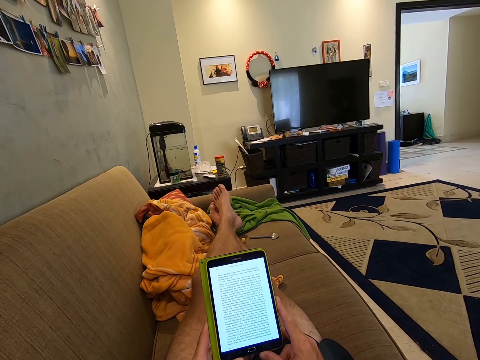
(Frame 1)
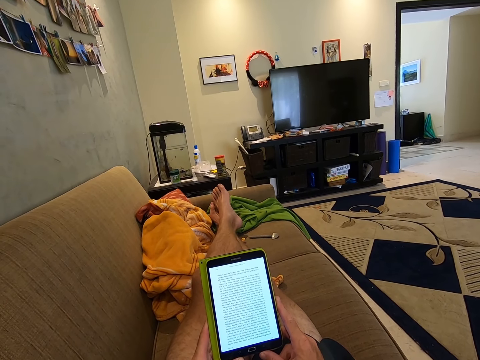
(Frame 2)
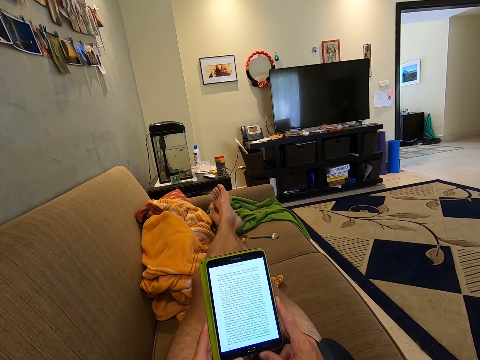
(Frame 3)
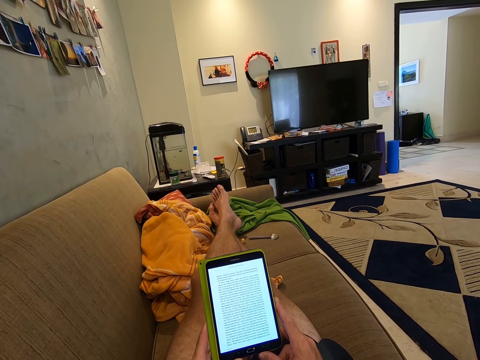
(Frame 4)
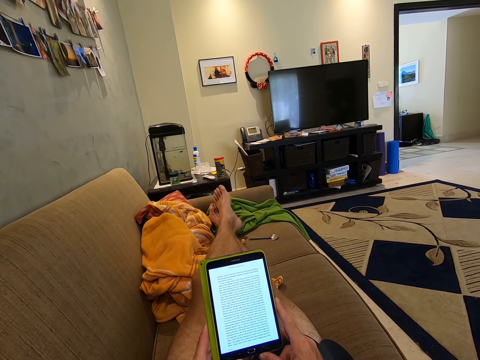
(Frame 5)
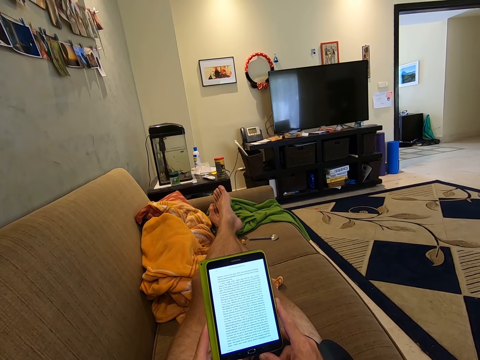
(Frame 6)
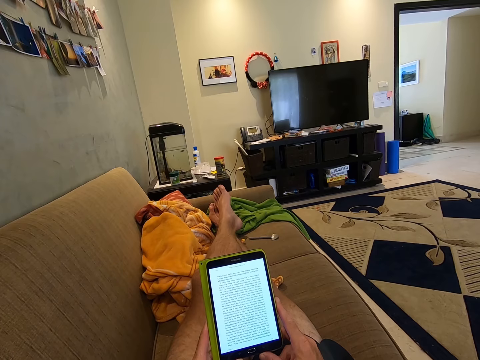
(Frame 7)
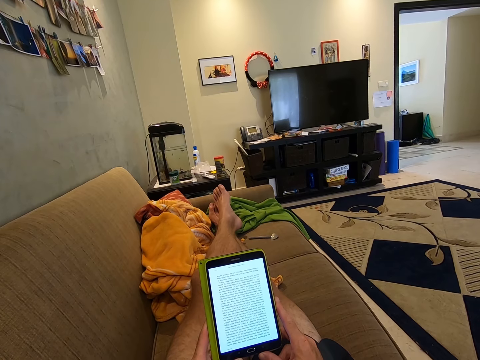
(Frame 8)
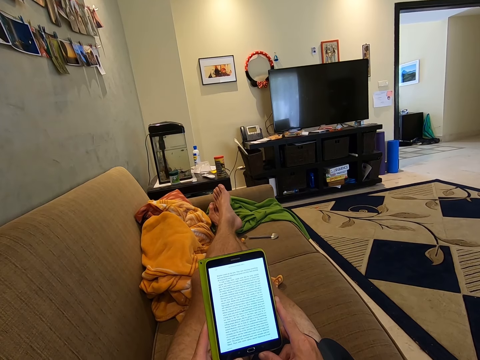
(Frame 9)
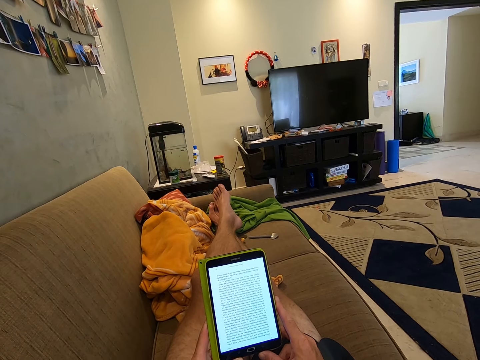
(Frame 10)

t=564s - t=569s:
A woman talks to the camera wearer.

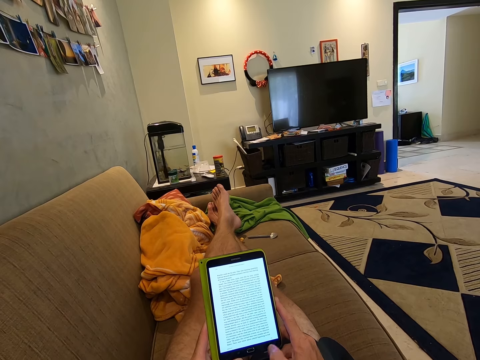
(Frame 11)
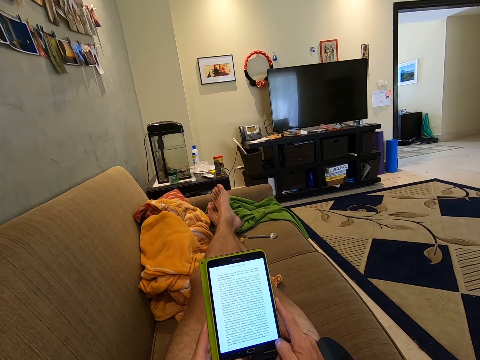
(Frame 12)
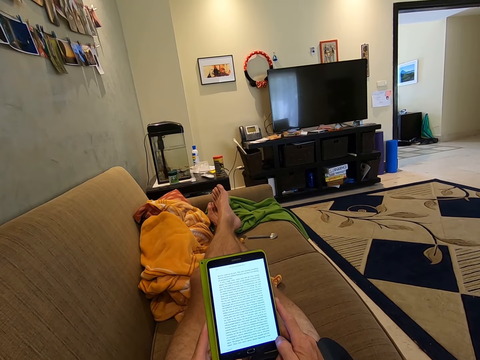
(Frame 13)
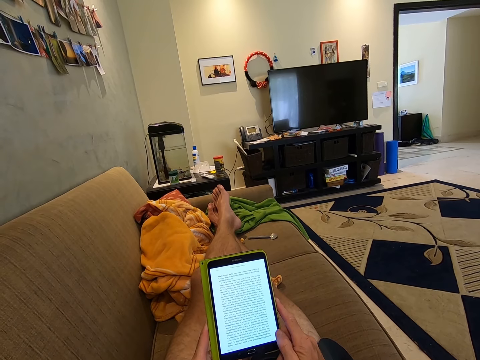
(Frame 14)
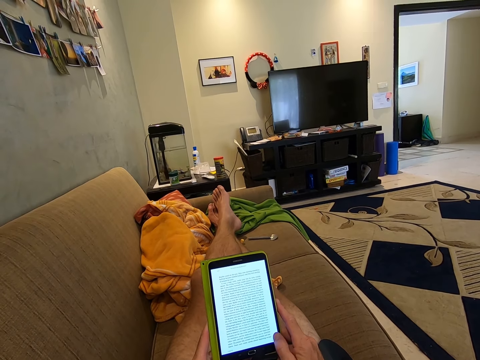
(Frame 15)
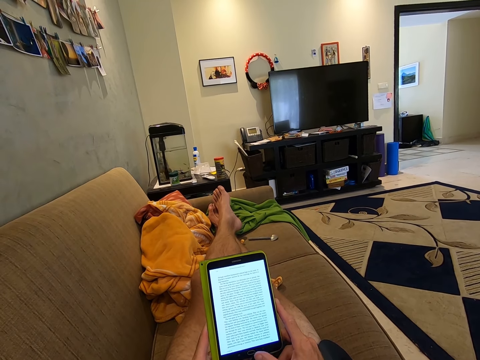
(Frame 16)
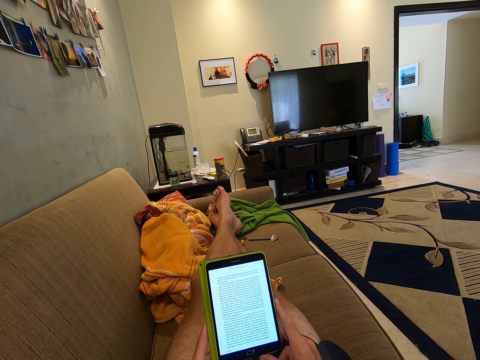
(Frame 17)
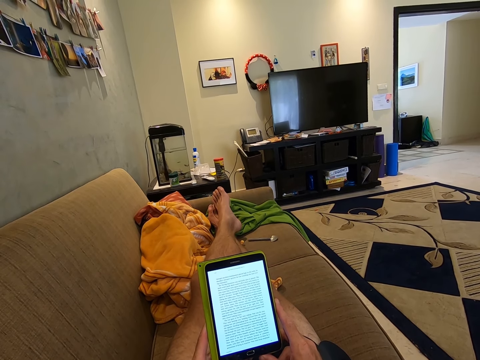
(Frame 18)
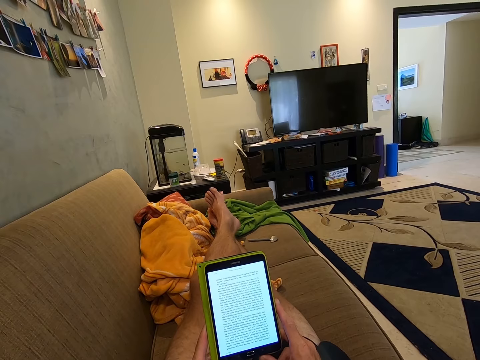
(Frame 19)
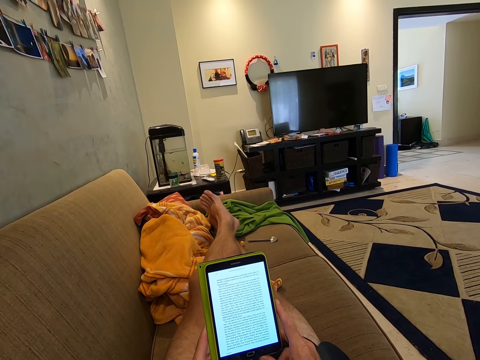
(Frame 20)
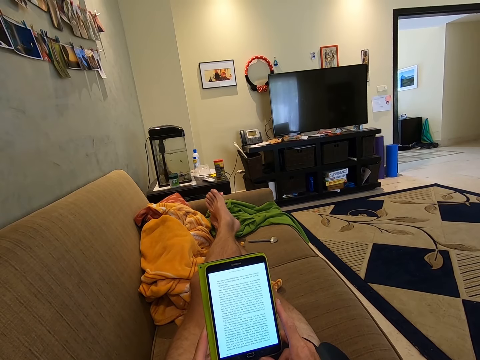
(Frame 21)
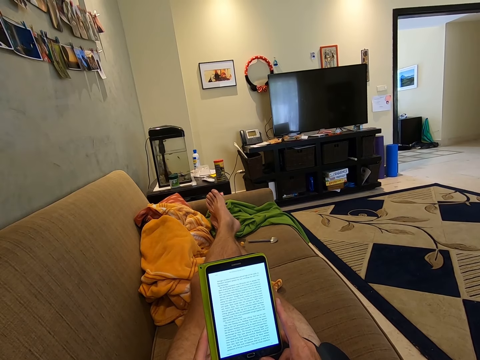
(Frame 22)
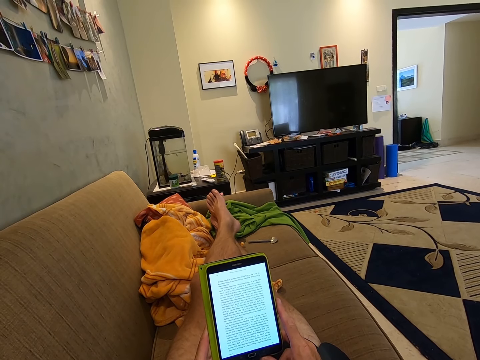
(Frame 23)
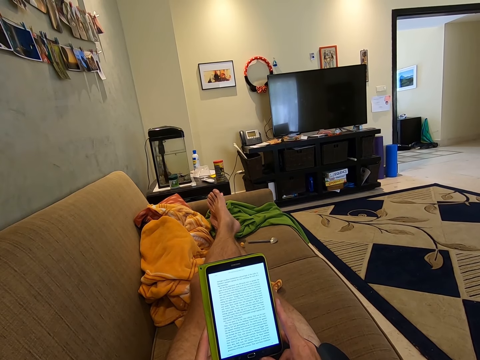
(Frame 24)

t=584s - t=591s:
The camera wearer moves a finger on the tablet screen.

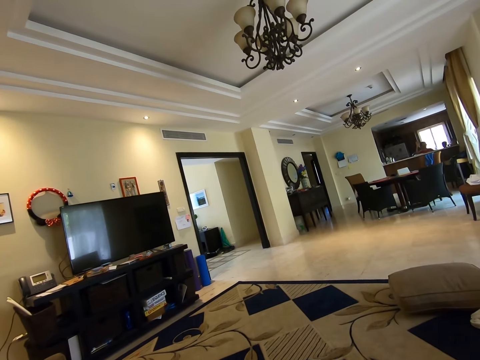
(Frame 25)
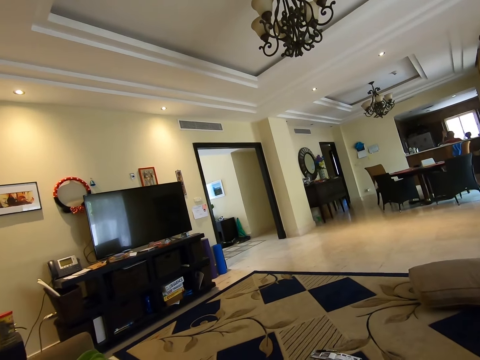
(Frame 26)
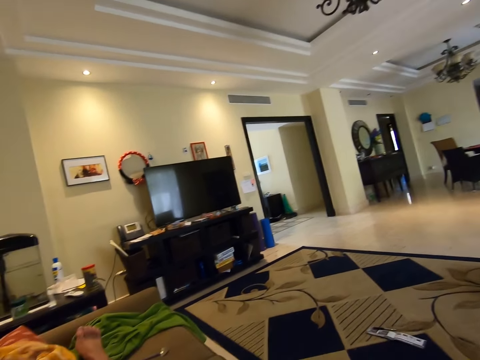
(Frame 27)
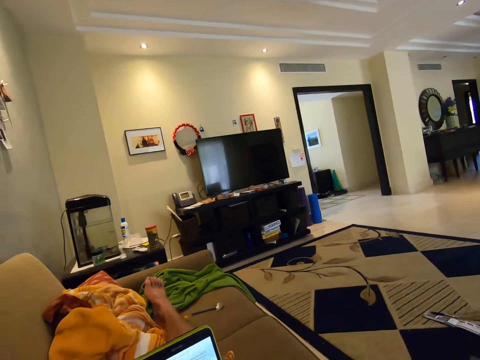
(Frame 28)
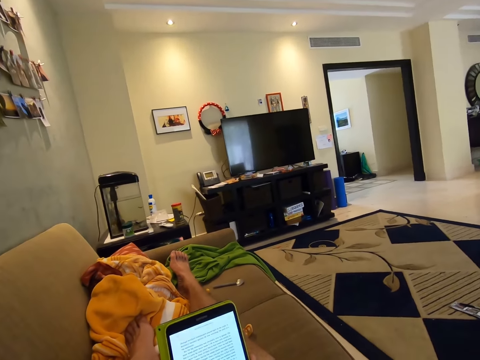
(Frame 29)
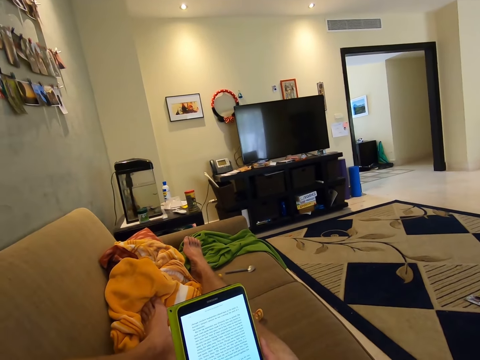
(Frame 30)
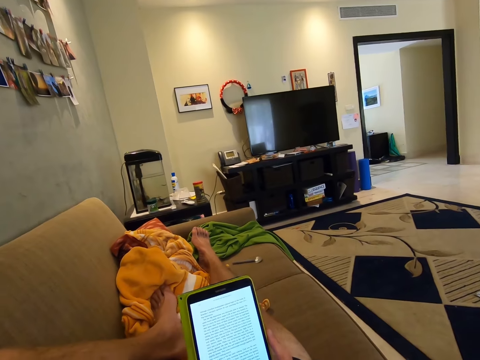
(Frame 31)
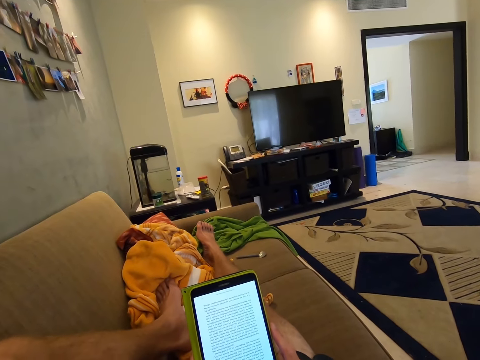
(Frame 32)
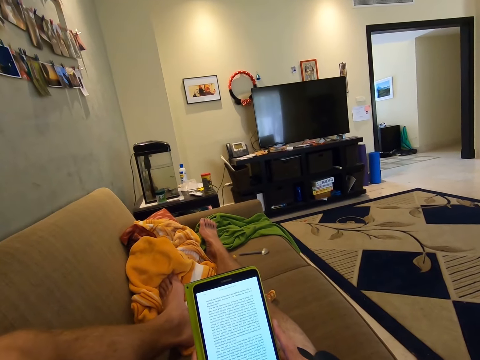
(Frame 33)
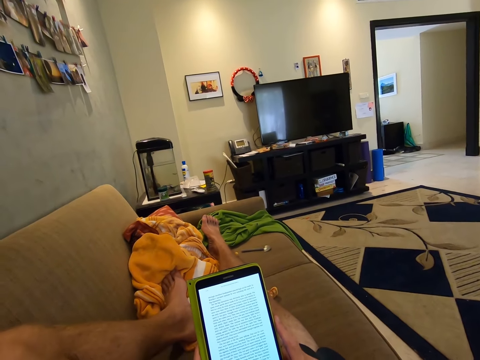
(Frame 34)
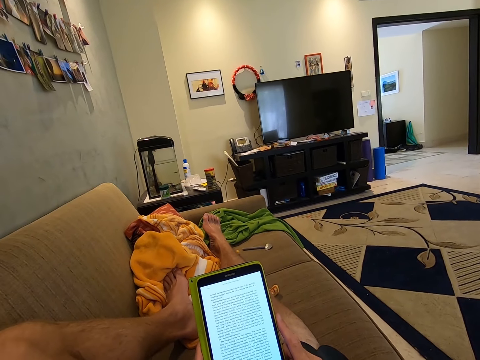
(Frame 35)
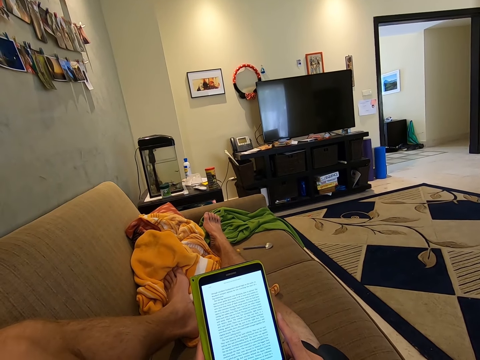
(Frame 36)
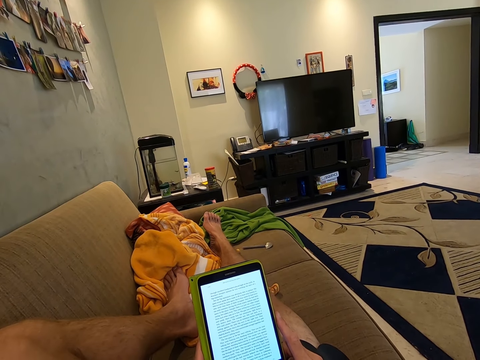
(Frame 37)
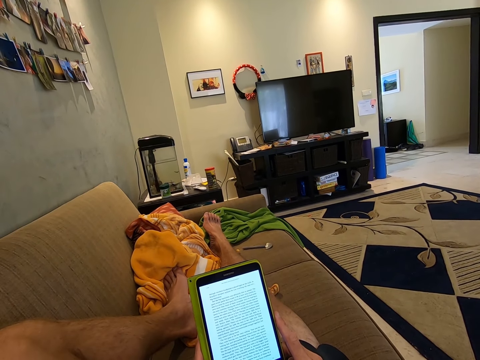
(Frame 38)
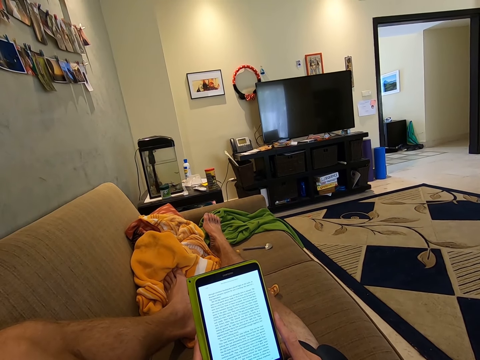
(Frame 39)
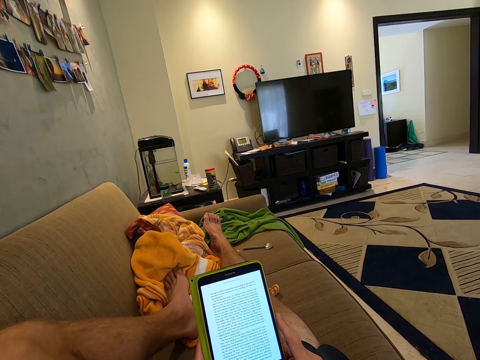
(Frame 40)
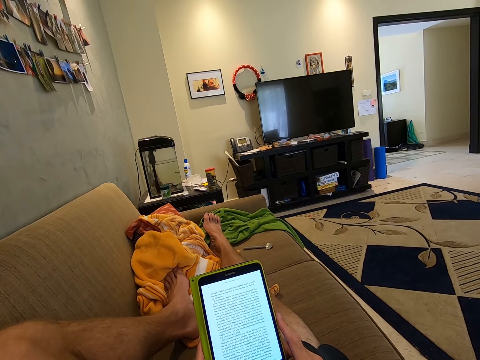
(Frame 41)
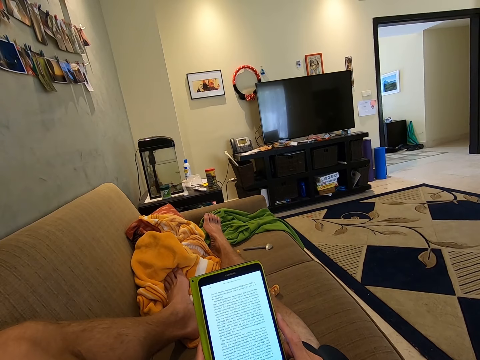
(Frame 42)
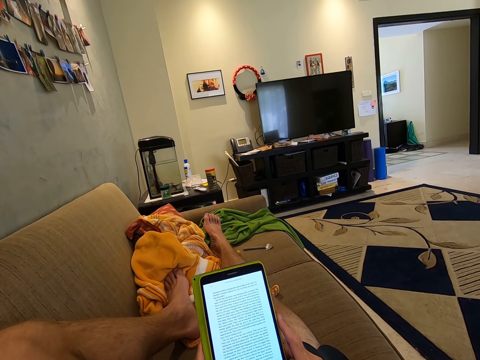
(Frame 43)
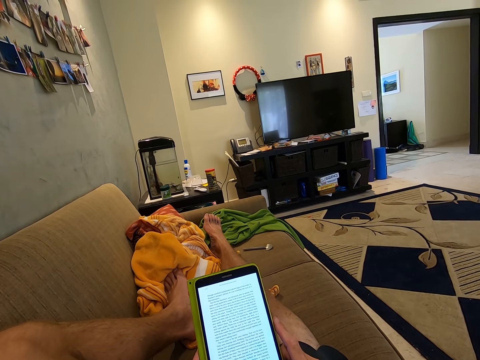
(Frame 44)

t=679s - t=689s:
The camera wearer talks to a woman. He turns back towards the tablet in his hand. He reads a document on his tablet. The woman talks in the living room.

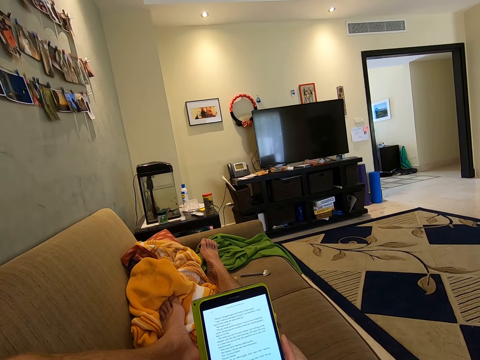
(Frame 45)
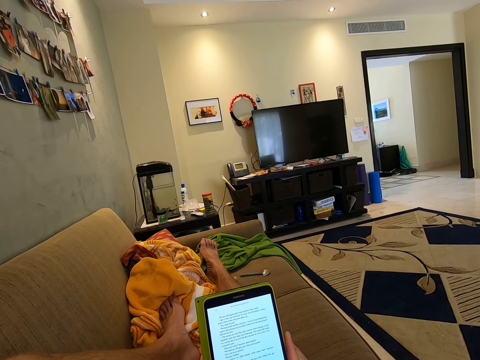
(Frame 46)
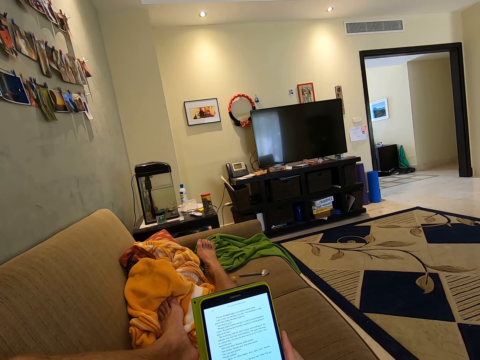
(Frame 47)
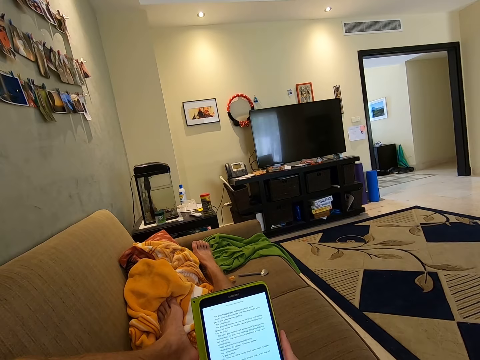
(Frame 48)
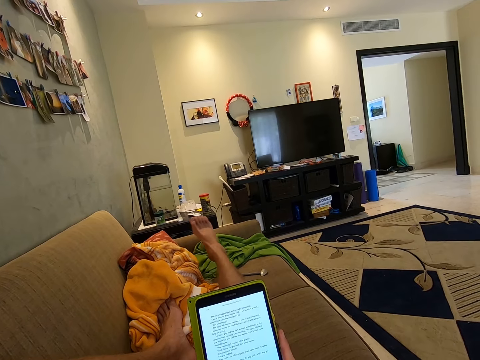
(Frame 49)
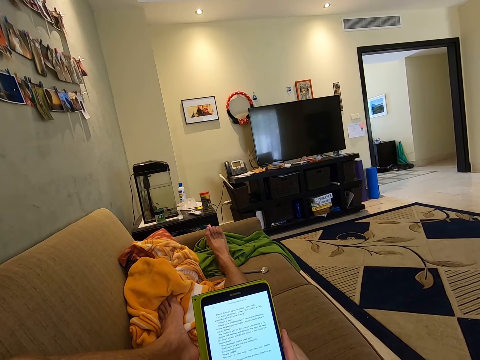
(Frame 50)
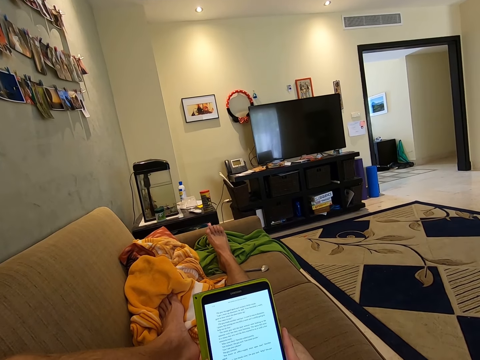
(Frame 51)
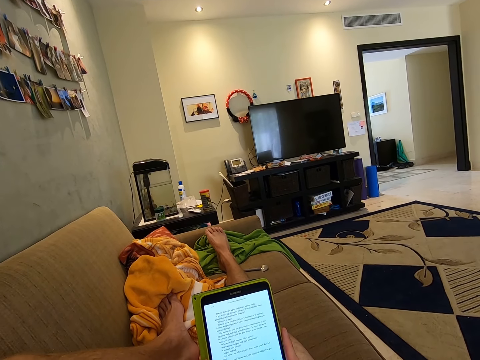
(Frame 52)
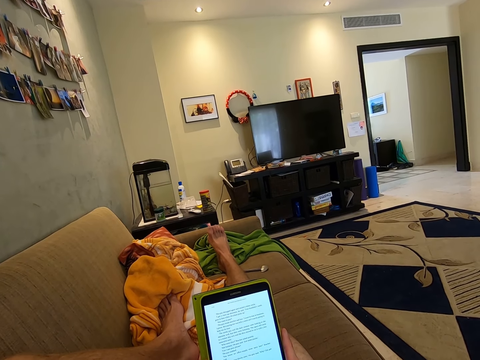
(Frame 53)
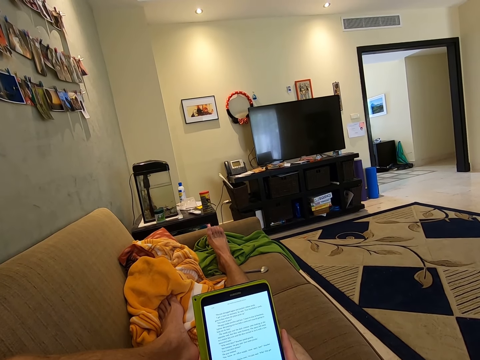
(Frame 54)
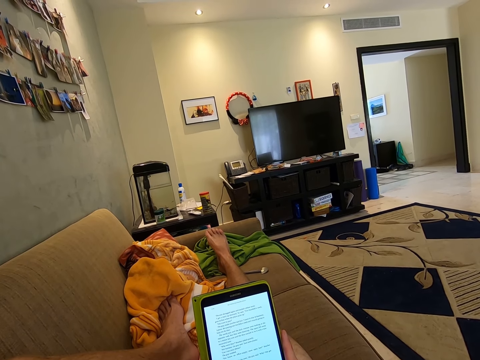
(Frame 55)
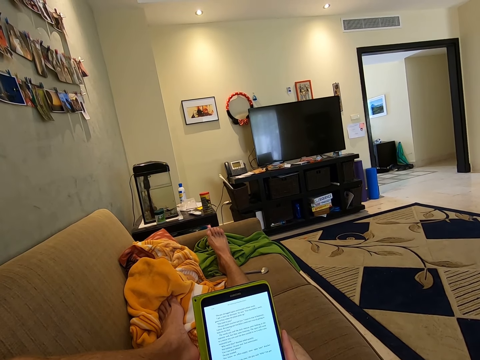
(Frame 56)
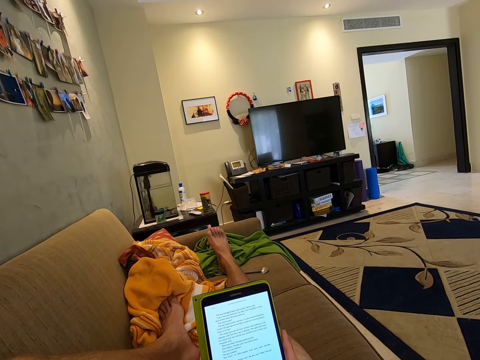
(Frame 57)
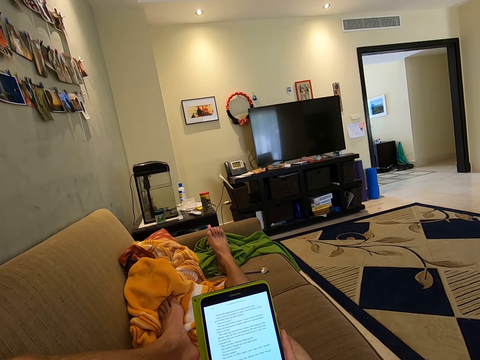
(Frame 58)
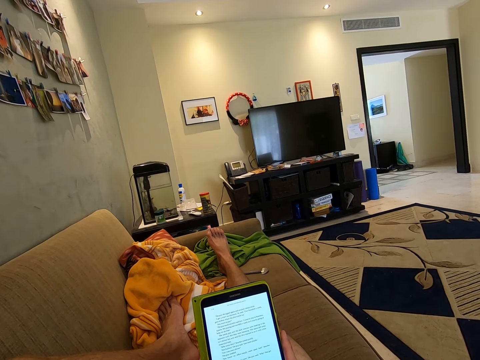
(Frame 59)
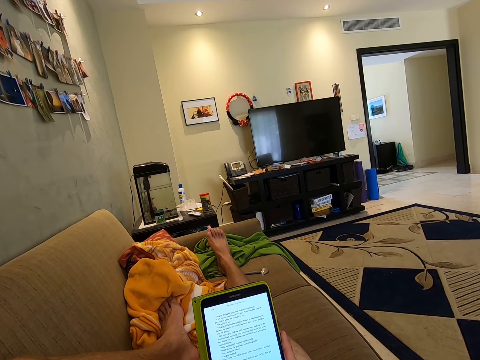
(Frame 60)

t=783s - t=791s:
The camera wearer moves the leg.
